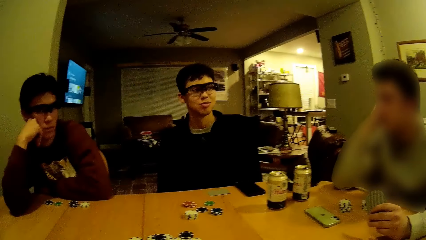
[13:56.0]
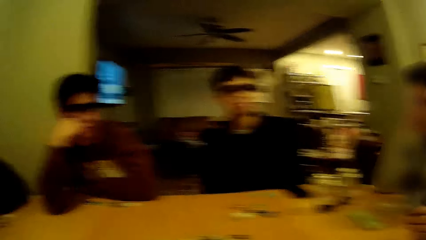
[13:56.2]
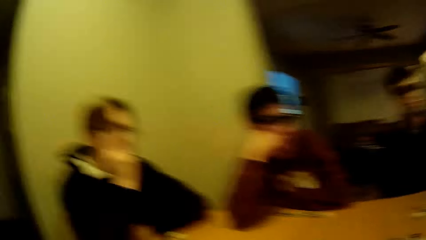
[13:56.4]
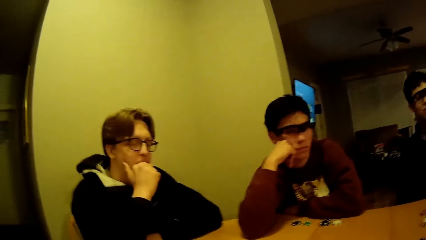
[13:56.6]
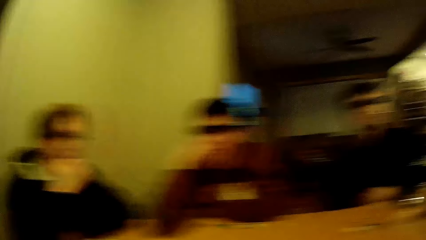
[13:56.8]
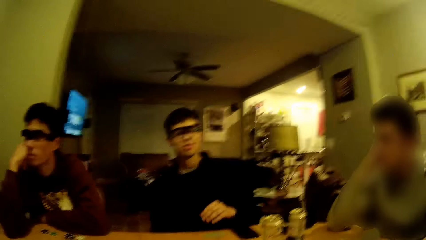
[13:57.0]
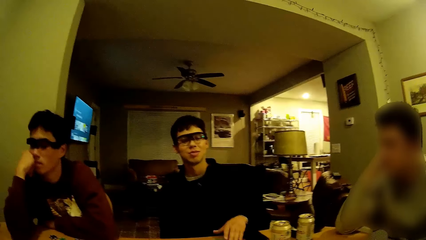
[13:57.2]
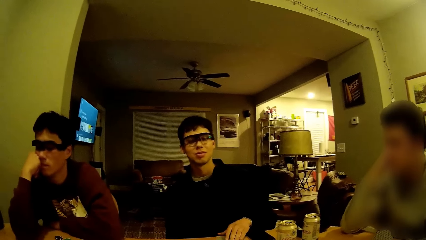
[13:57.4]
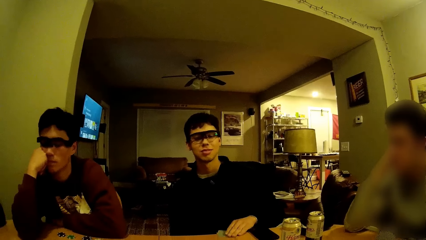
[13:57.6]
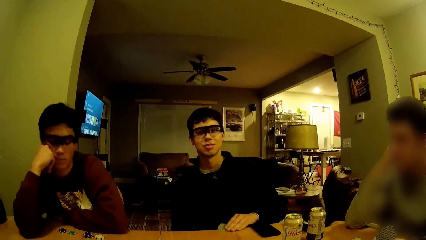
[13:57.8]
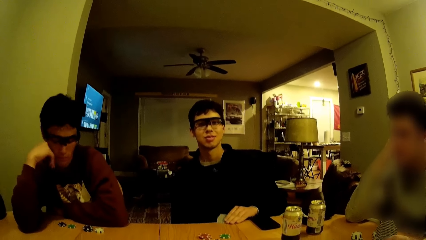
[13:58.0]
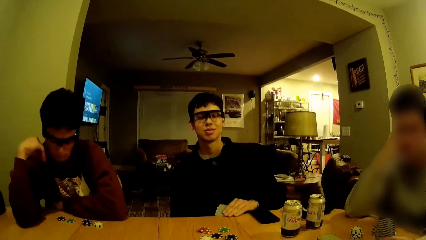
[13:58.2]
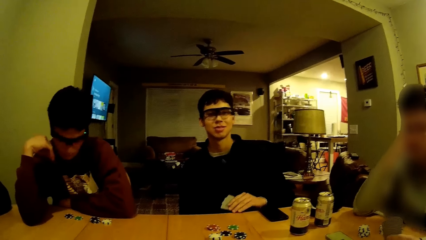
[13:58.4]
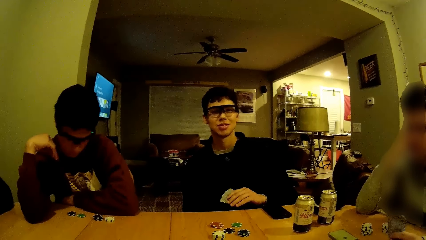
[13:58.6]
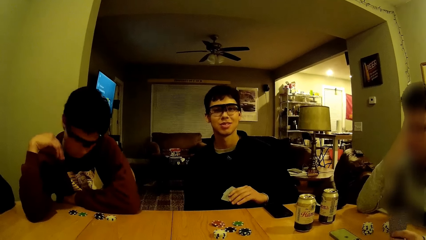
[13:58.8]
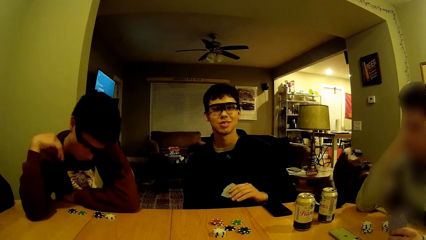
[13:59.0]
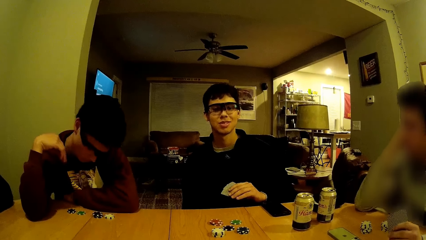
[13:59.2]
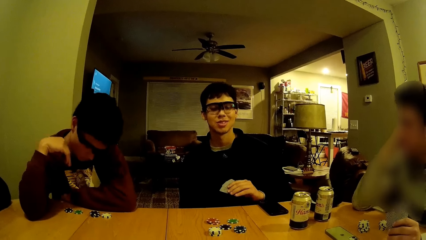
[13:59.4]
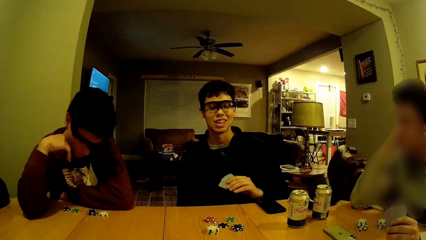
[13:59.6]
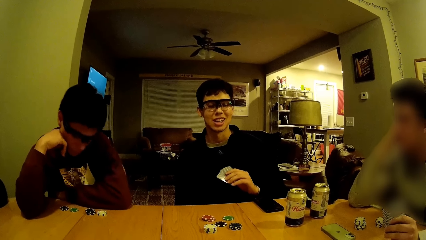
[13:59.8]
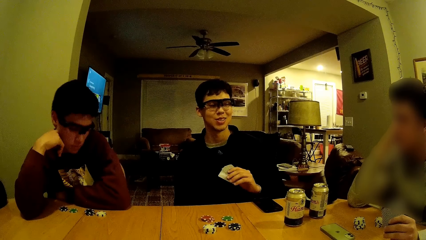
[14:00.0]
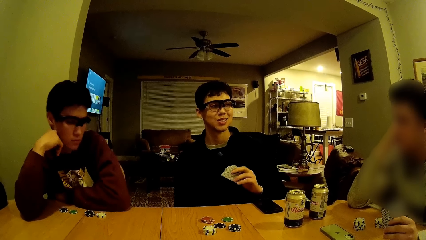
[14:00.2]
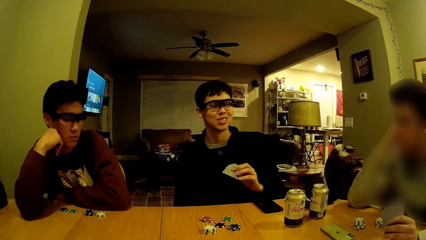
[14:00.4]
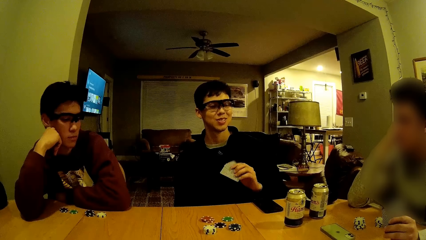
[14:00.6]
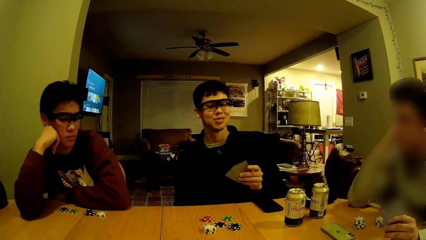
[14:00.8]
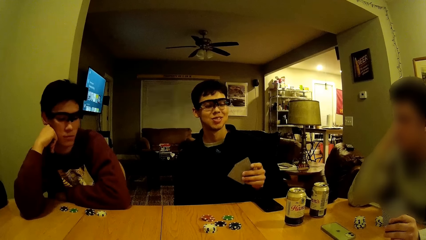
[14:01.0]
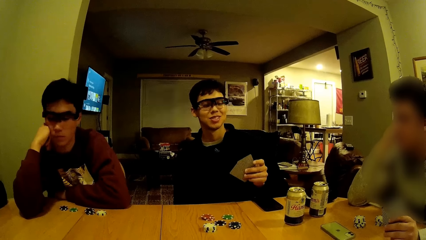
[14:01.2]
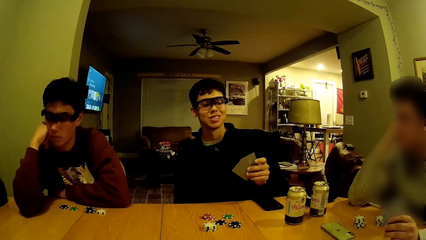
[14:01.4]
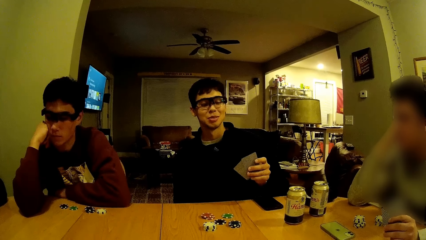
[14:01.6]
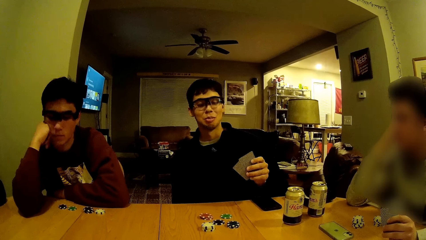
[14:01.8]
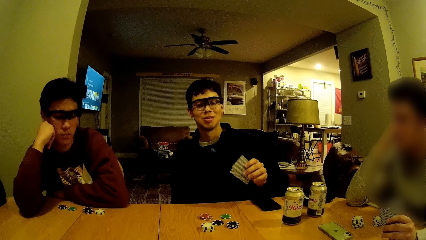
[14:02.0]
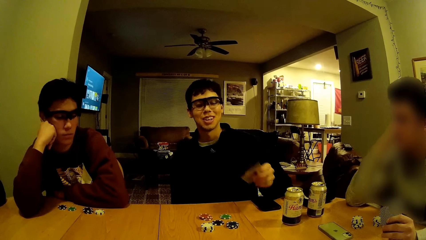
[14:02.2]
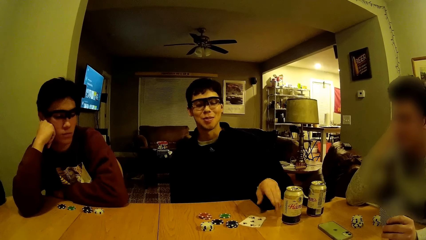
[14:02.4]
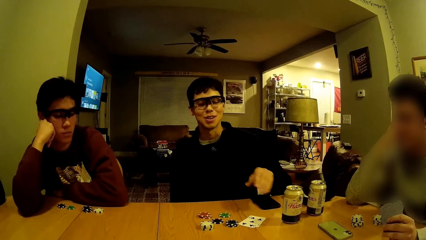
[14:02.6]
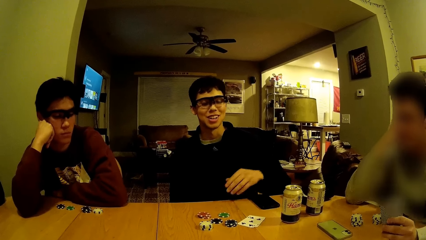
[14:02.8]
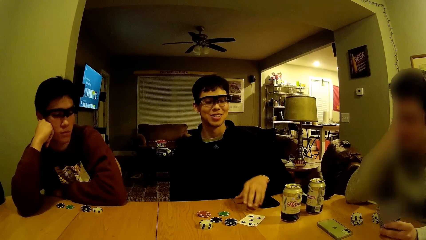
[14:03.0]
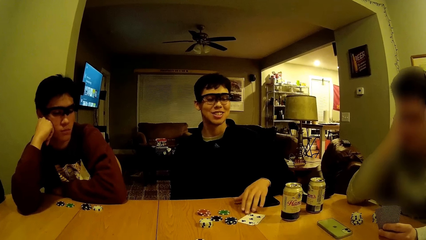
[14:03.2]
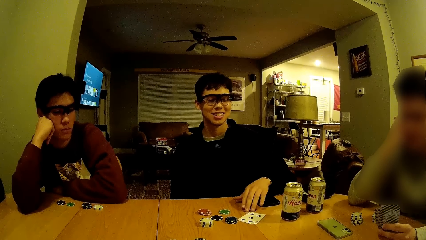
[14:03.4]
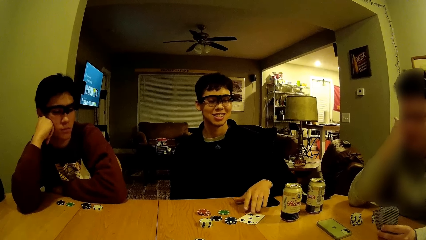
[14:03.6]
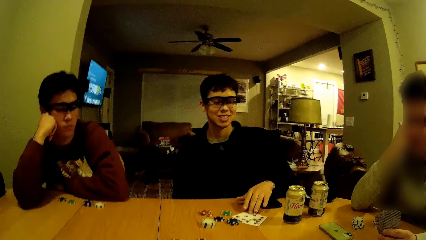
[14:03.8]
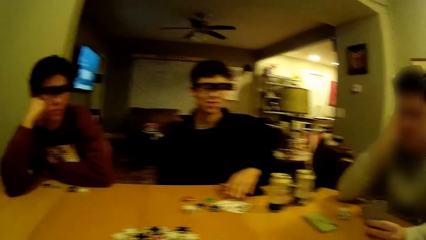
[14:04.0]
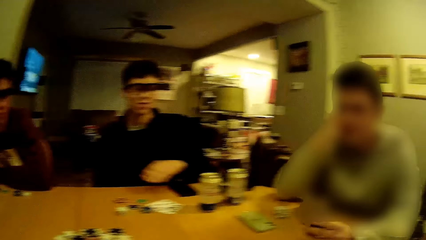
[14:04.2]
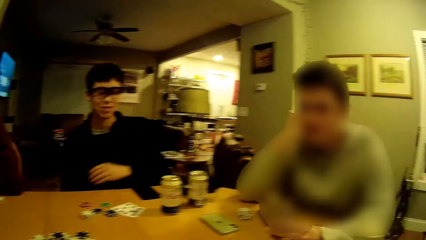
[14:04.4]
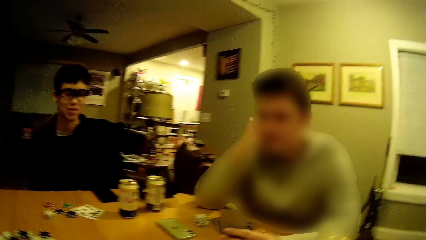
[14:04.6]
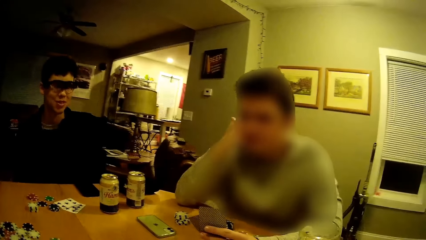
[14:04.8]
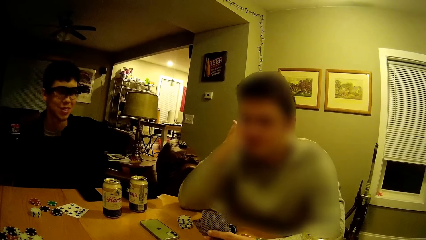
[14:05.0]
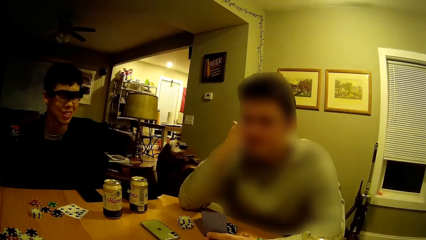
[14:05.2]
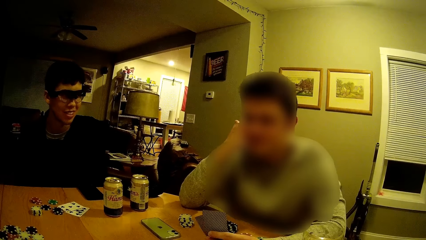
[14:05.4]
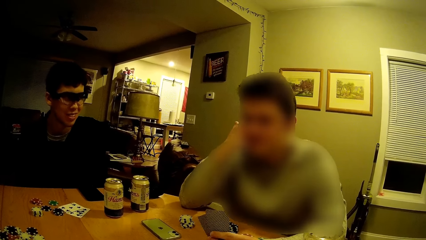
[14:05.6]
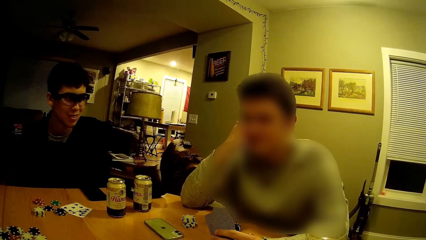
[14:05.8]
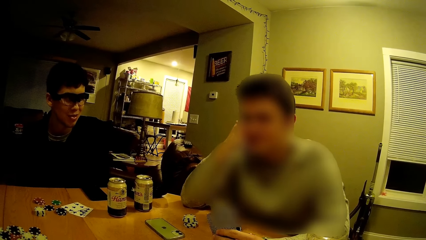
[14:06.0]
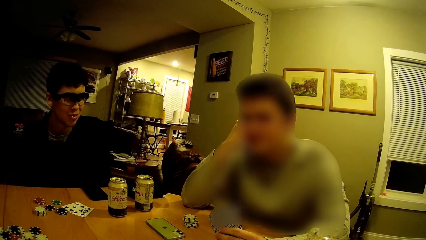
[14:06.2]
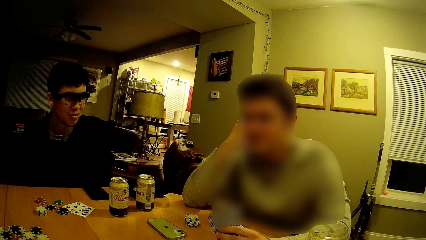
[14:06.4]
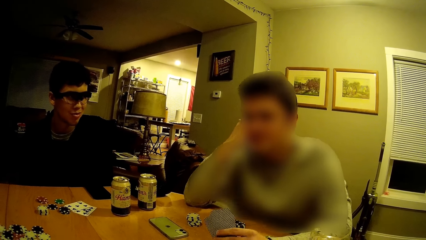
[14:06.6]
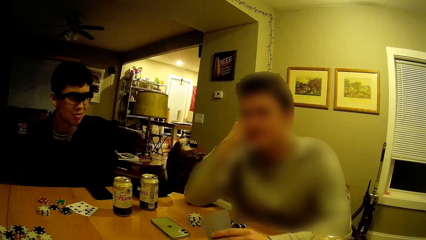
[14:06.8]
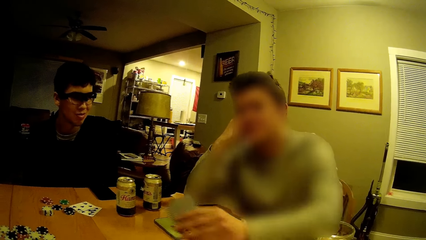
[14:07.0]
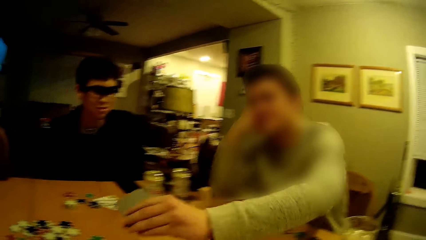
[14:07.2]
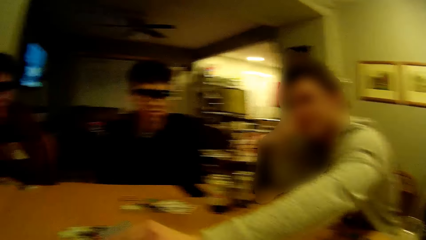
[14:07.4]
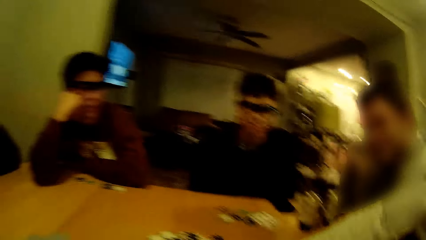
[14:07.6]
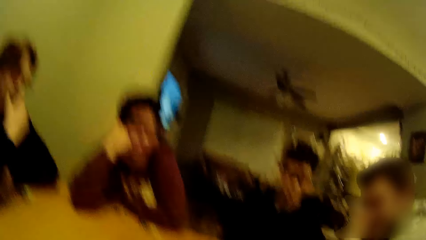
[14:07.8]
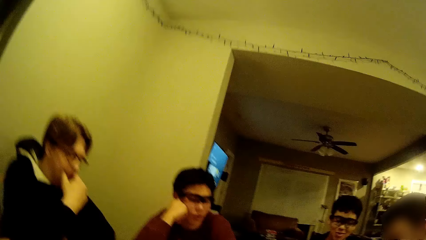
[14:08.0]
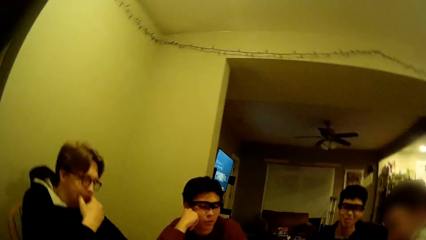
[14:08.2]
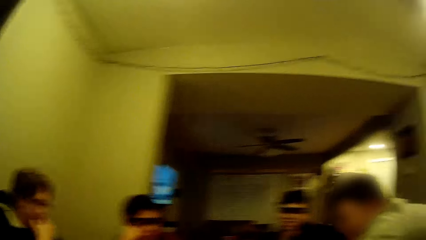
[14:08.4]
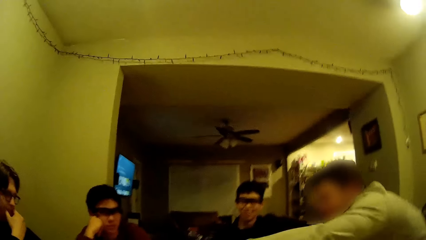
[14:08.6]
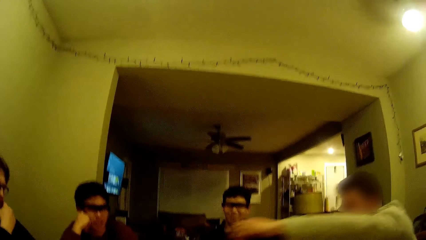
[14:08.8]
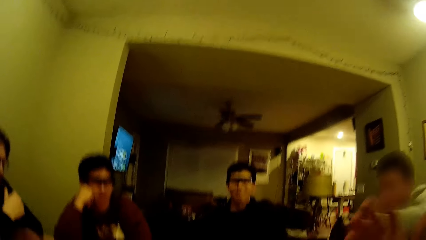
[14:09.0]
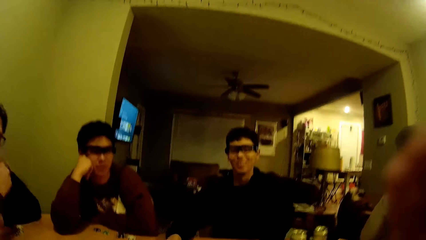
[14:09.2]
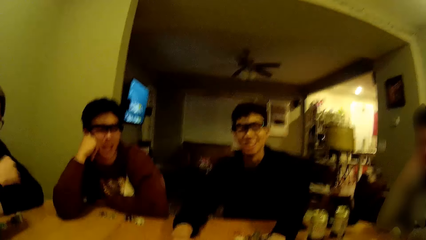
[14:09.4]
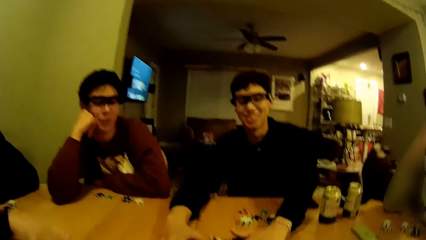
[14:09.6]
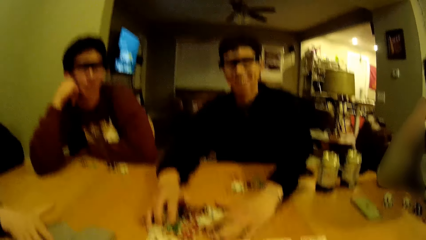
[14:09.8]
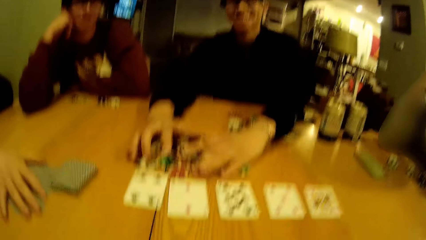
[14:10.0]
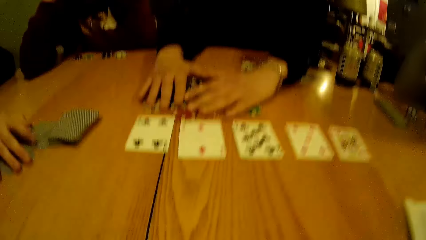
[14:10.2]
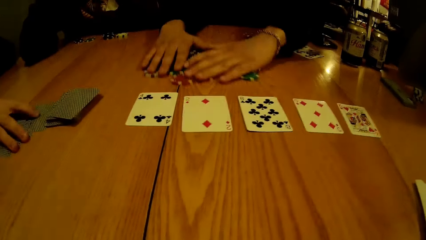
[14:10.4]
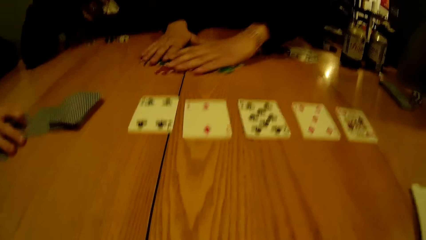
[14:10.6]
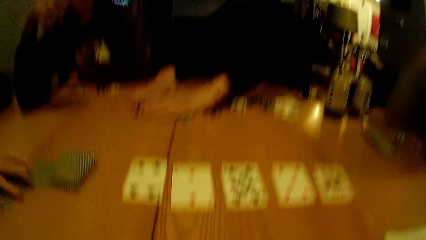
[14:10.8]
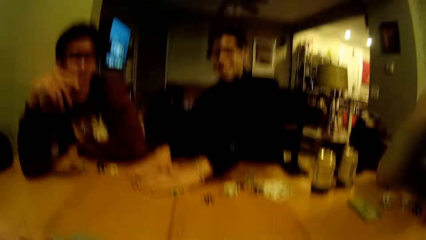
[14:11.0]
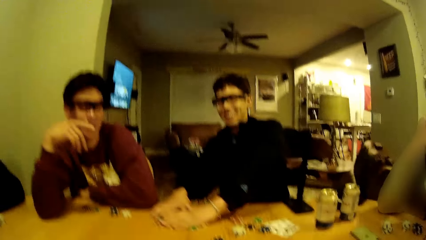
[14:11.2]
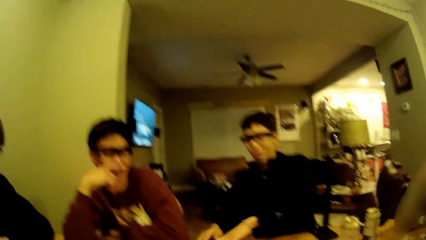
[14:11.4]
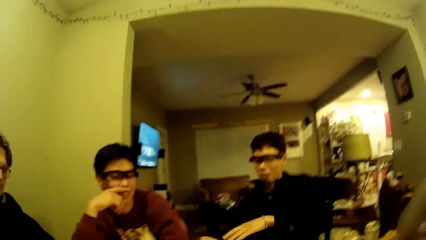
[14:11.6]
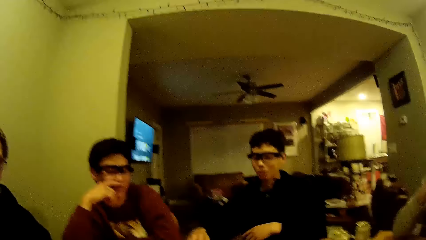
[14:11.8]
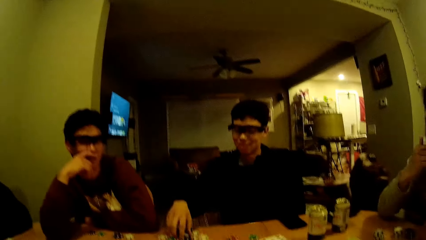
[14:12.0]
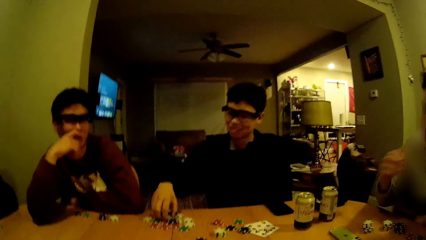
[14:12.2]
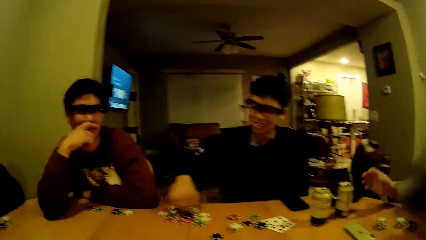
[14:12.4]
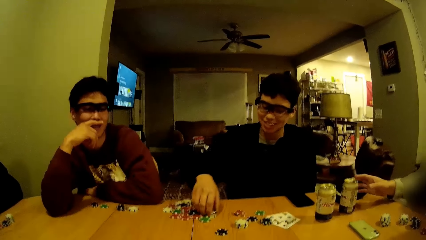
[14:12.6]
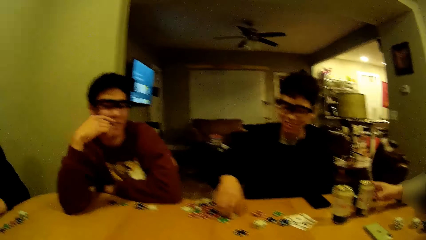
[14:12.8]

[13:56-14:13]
The man picks up the cards before him on the table with his left hand. The man displays the card on the table with his left hand. The man puts the cards on the table. The camera wearer looks around the table. Another man drops the card in his left hand at the centre of the table. The camera wearer looks around. The first man pulls all the game disks at the centre of the table towards his end. The first man arranges the game disks on the table.
